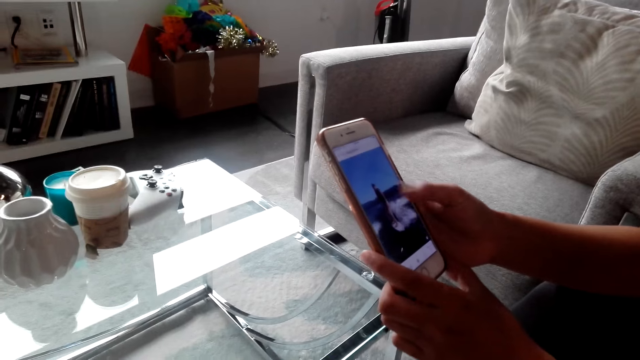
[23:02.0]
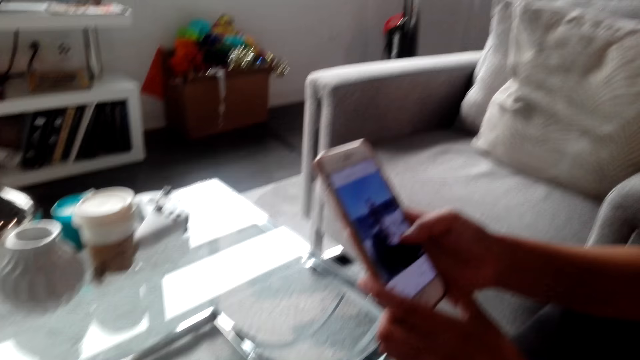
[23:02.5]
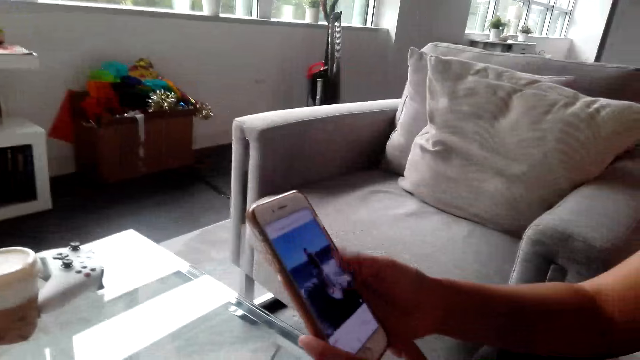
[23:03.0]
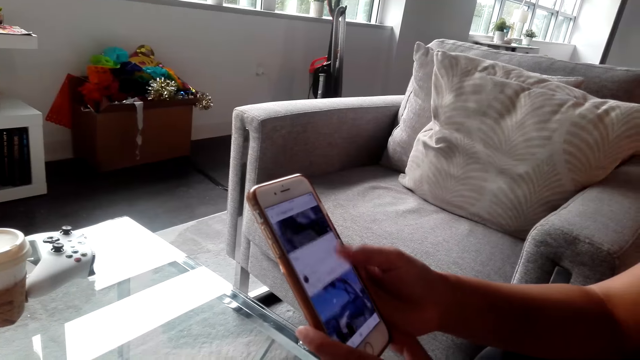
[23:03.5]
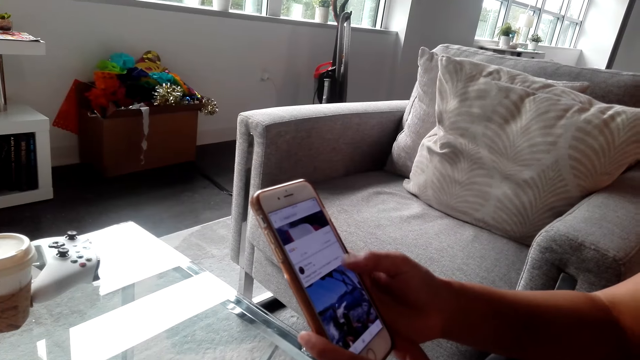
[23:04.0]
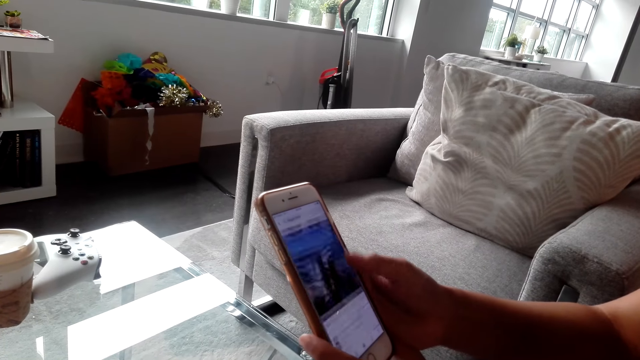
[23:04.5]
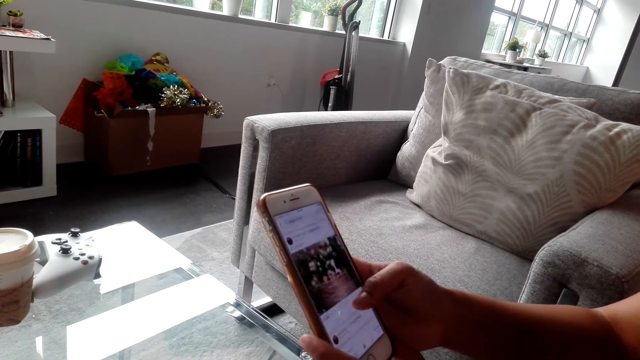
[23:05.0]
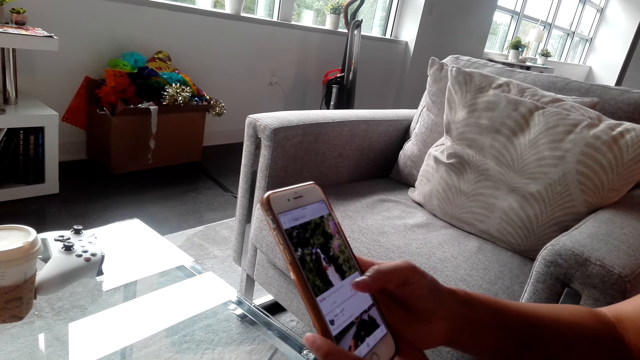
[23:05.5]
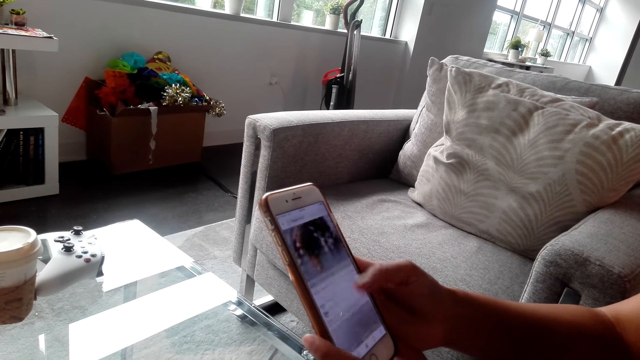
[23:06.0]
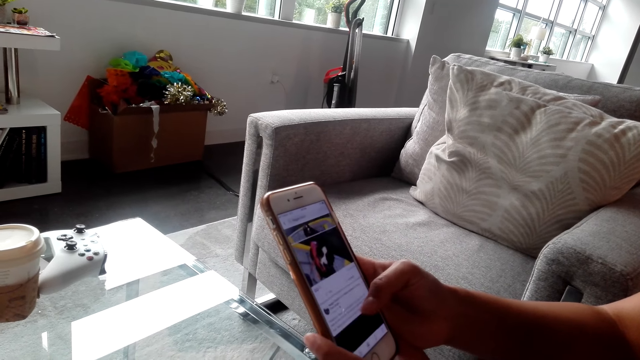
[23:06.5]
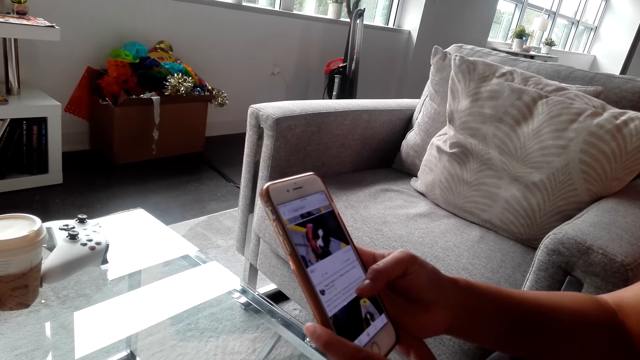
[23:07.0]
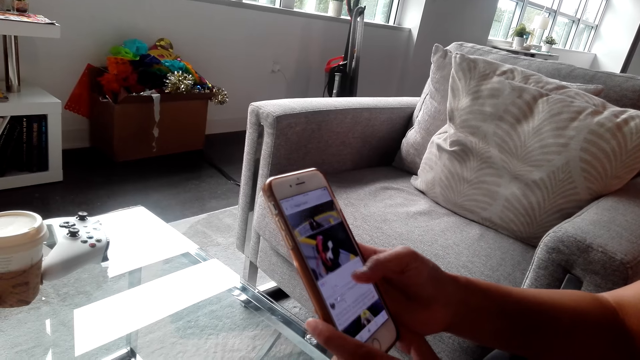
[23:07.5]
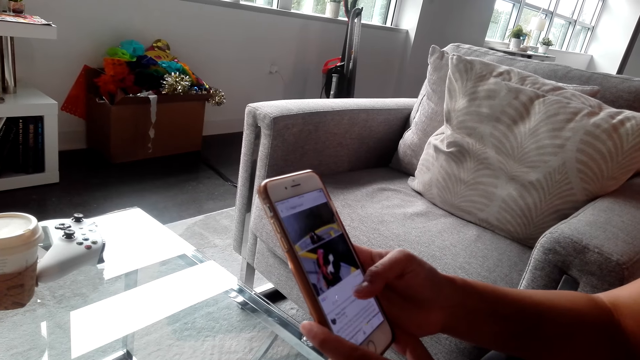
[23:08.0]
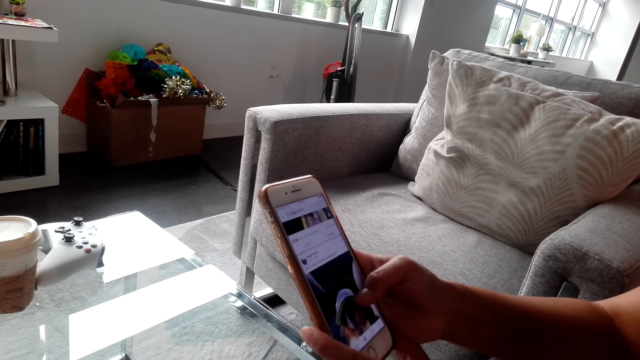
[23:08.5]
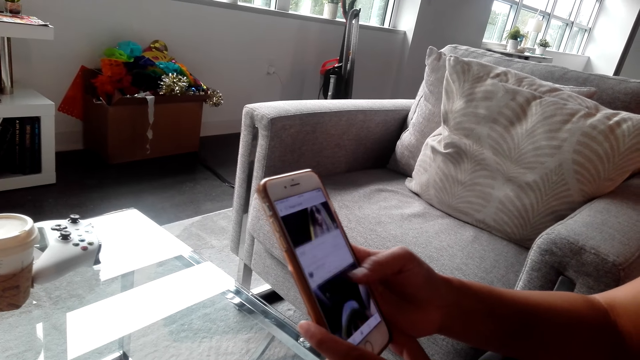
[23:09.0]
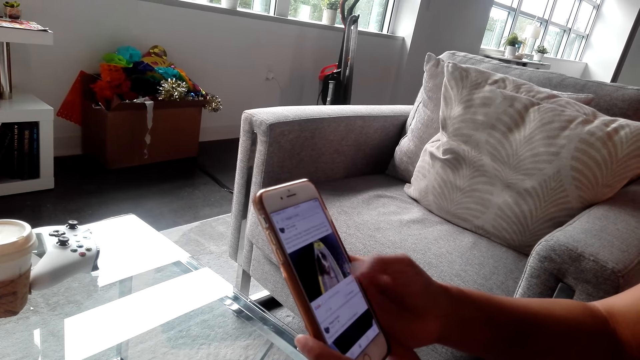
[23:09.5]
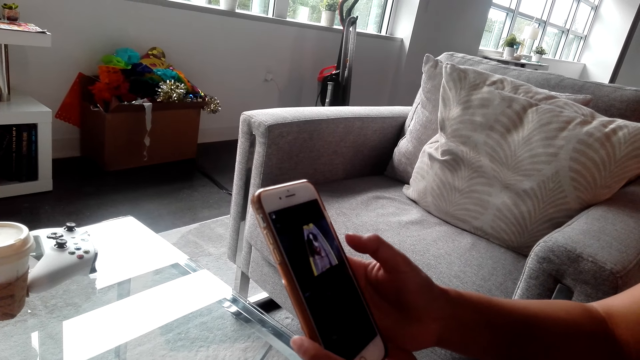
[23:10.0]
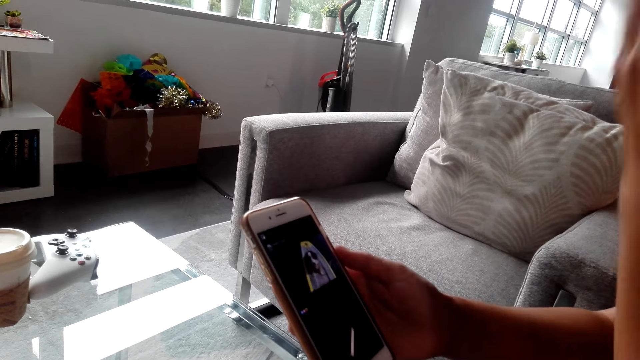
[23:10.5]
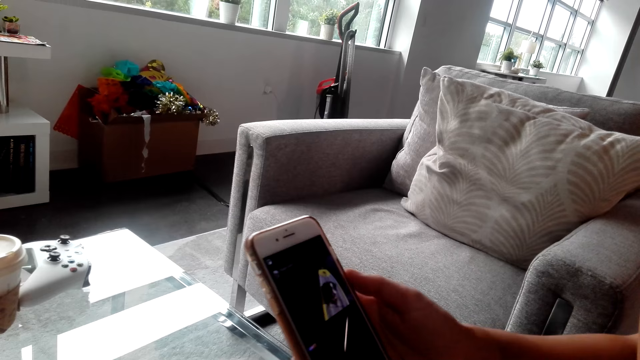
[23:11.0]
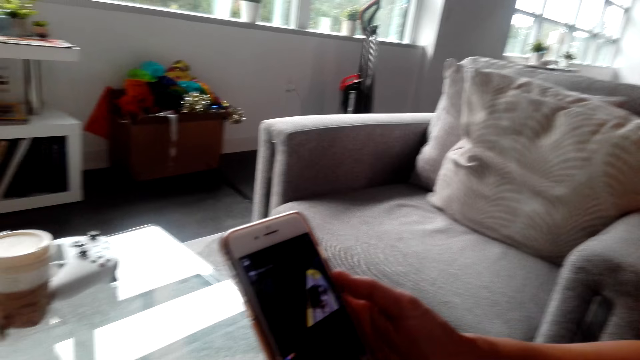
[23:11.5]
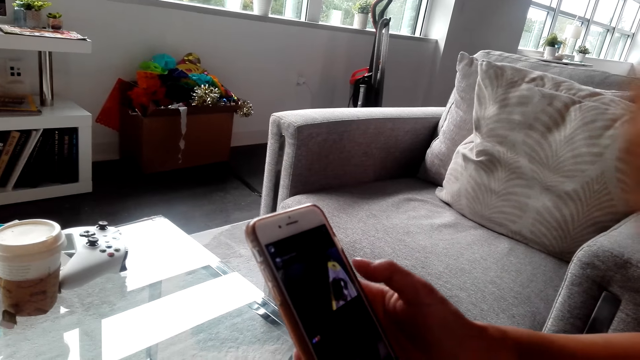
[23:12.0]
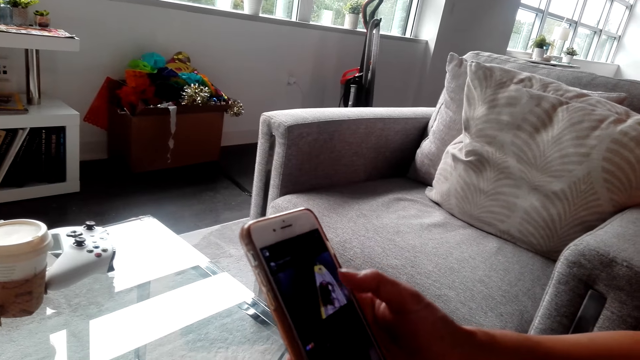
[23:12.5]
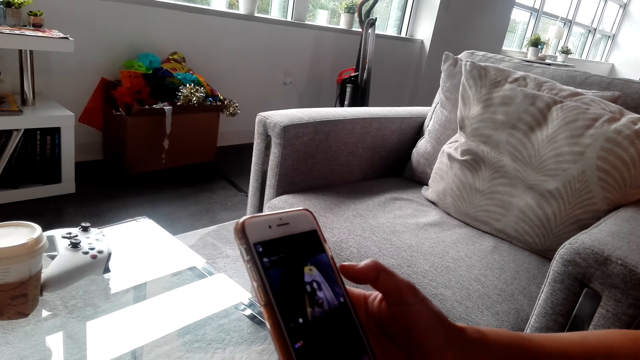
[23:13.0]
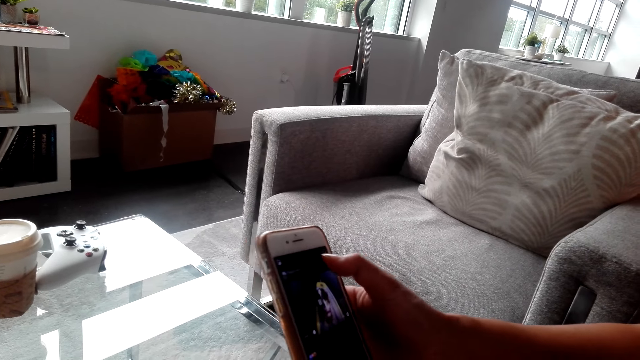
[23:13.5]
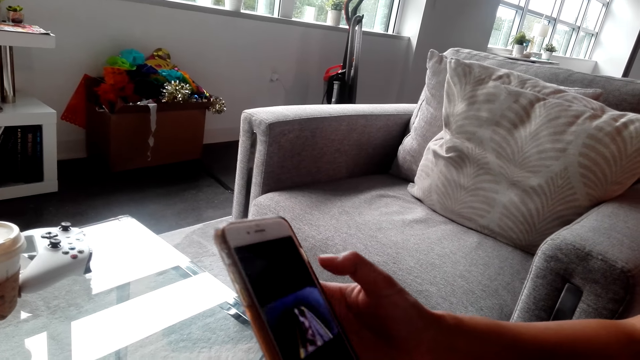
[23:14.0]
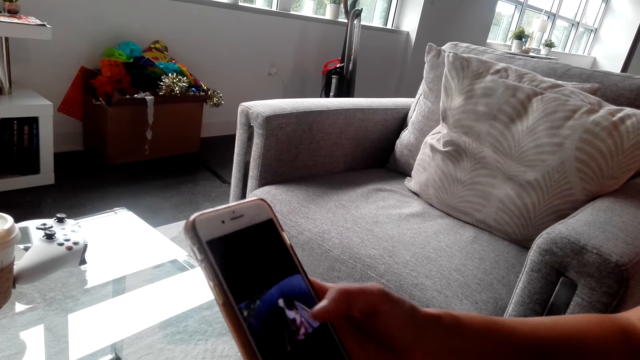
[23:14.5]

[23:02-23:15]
A woman scrolls her phone. The woman converses with the camera wearer.

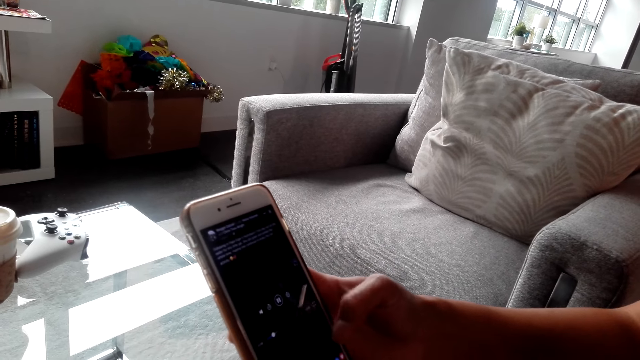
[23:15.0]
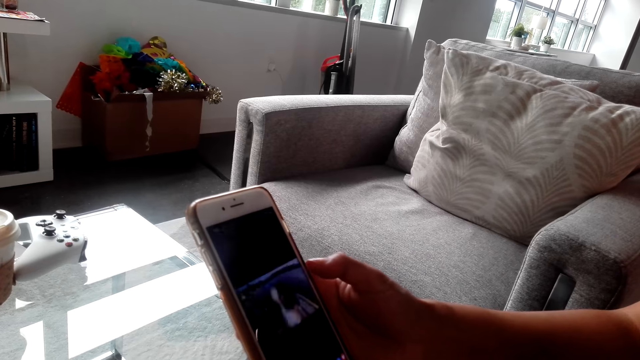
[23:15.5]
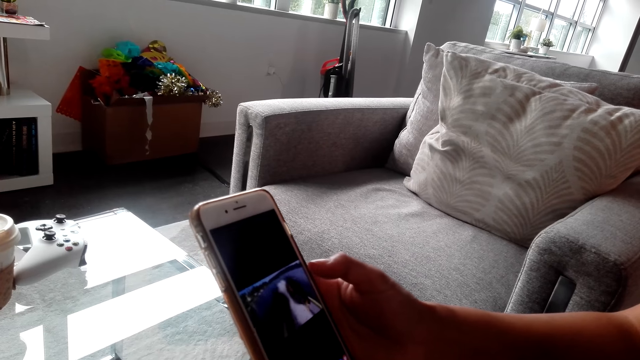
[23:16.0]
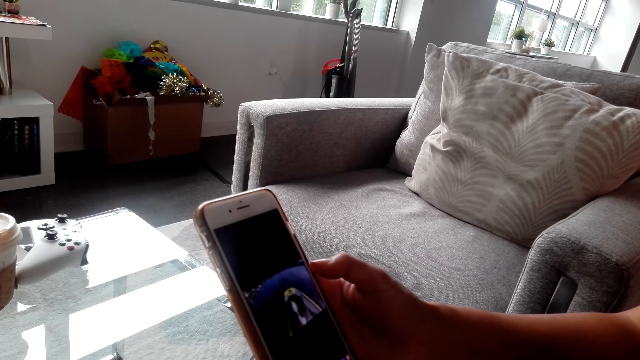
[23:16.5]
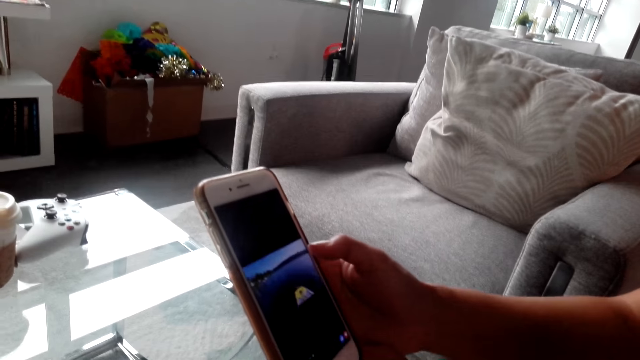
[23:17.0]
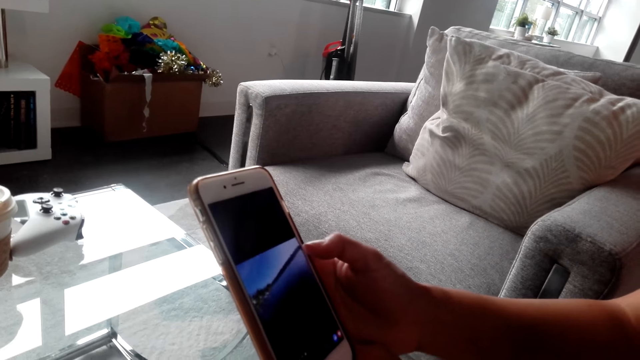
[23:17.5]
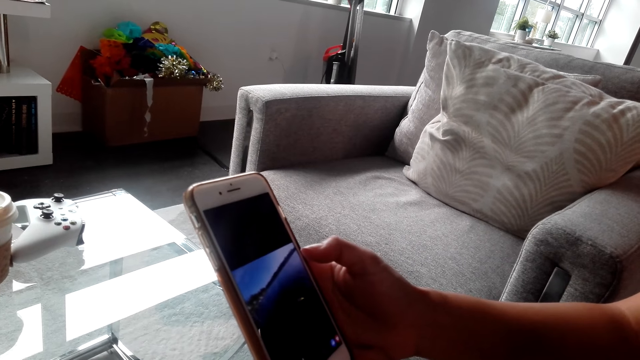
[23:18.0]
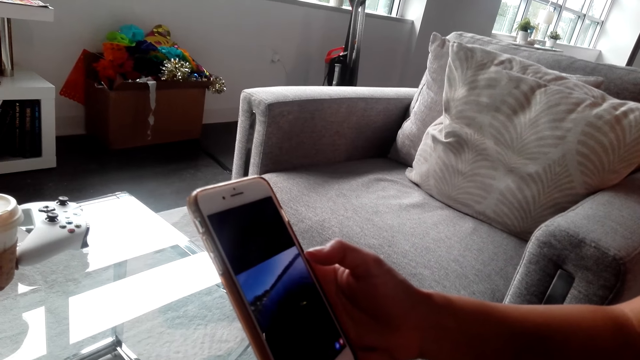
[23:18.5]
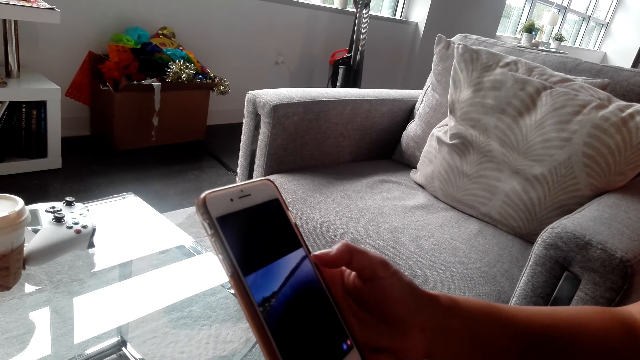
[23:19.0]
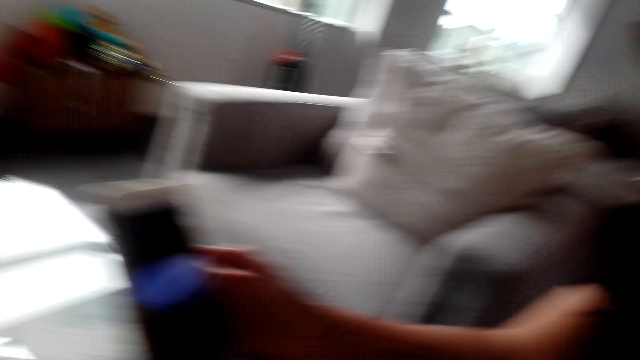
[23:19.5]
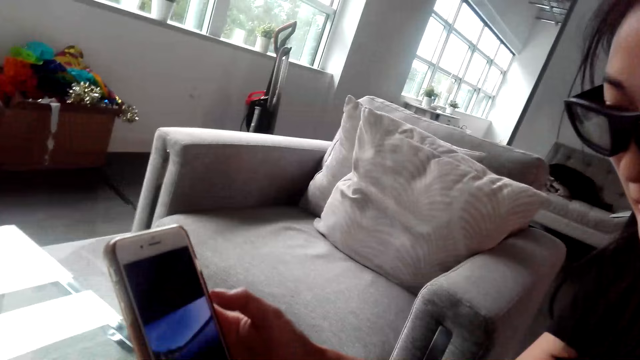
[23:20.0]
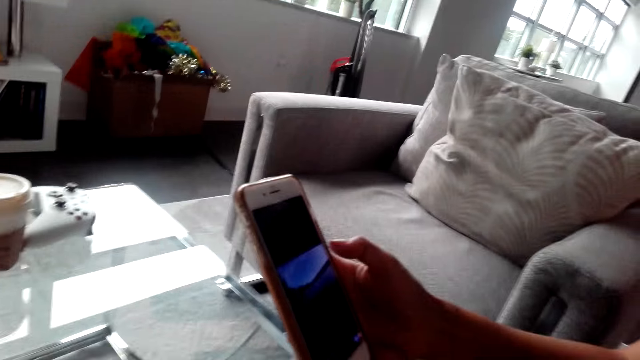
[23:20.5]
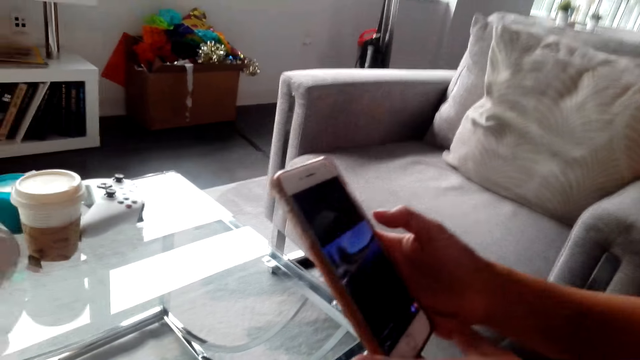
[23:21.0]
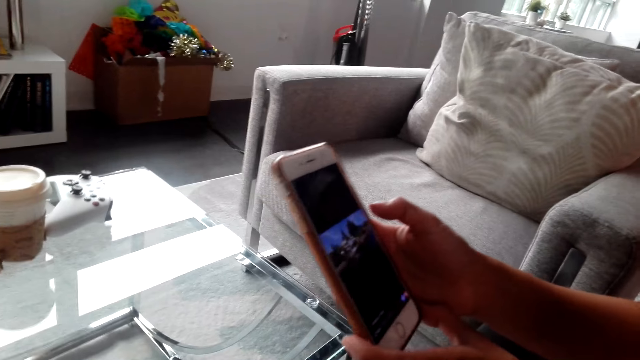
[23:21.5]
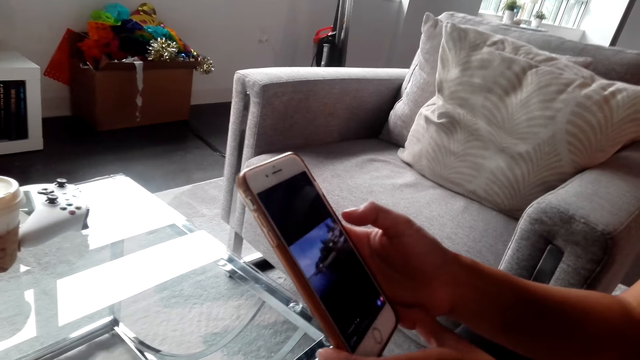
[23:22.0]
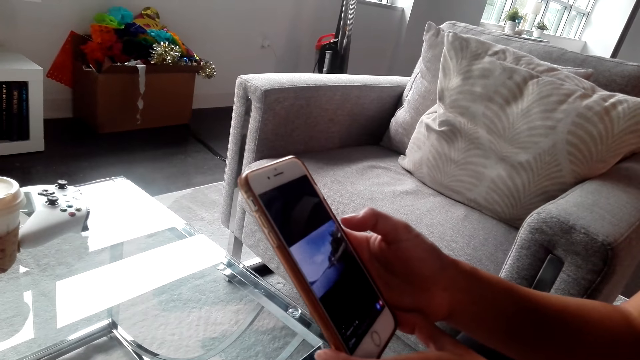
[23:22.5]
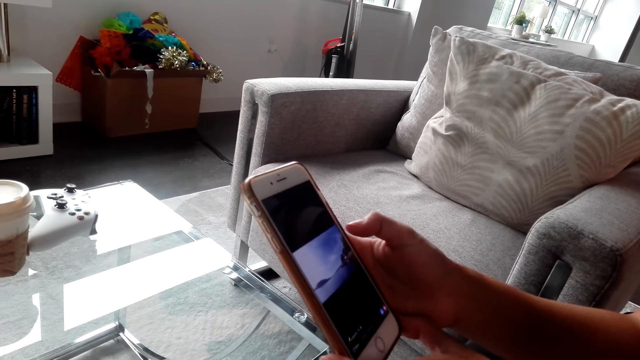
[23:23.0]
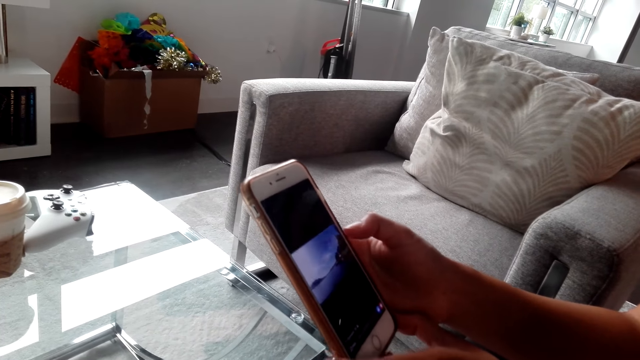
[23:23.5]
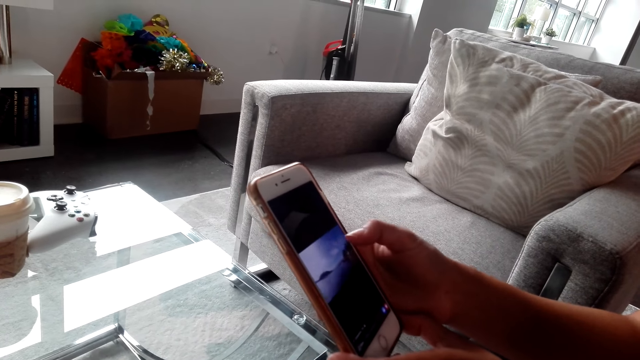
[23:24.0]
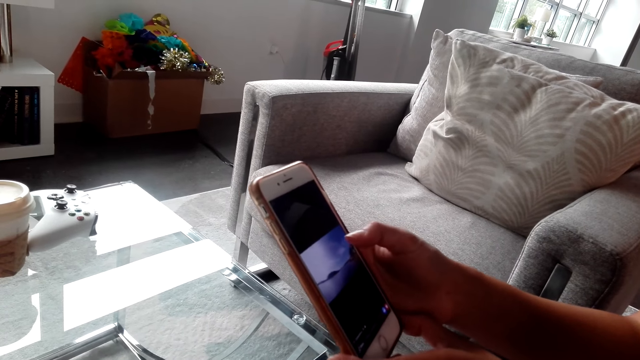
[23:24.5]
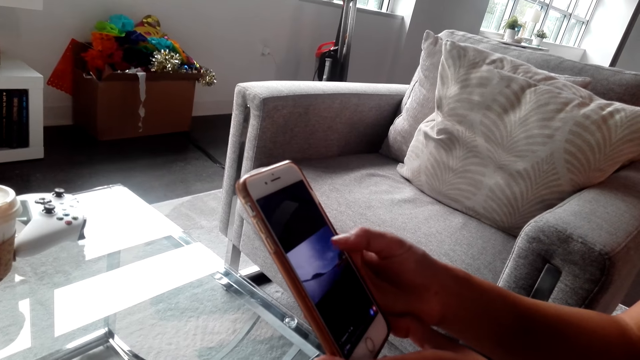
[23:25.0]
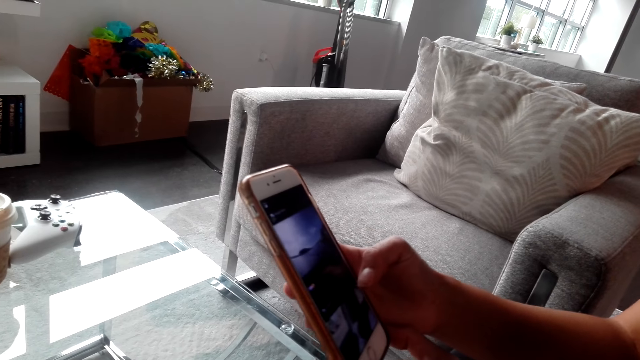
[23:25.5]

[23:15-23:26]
The camera wearer converses with a woman. The woman converses with the camera wearer. The woman converses with the camera wearer again.
